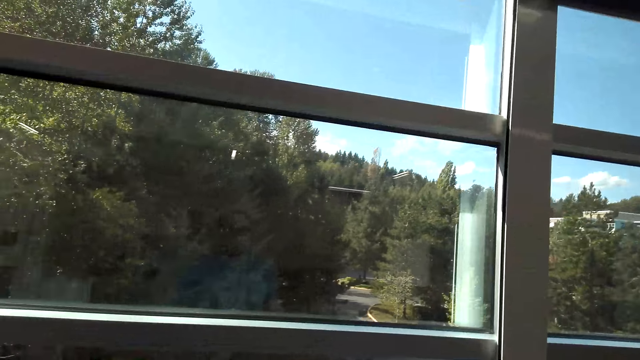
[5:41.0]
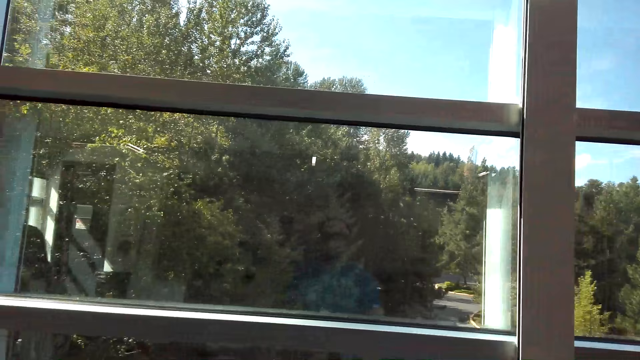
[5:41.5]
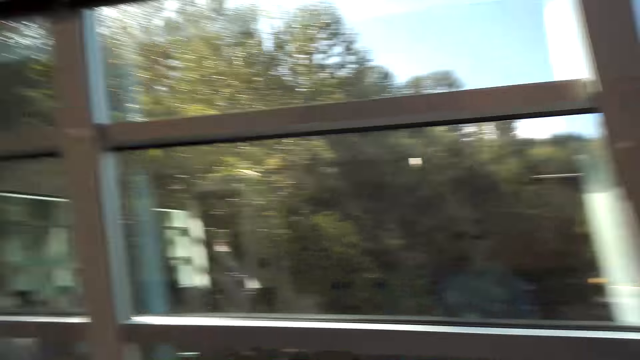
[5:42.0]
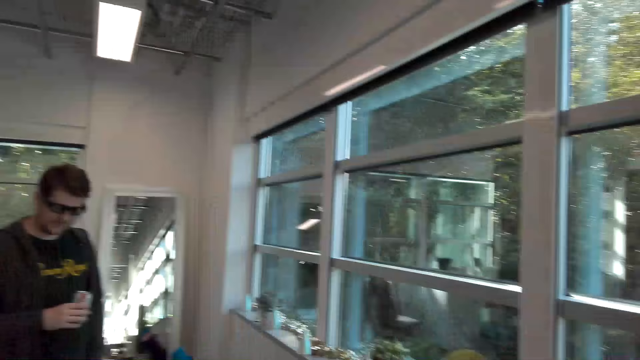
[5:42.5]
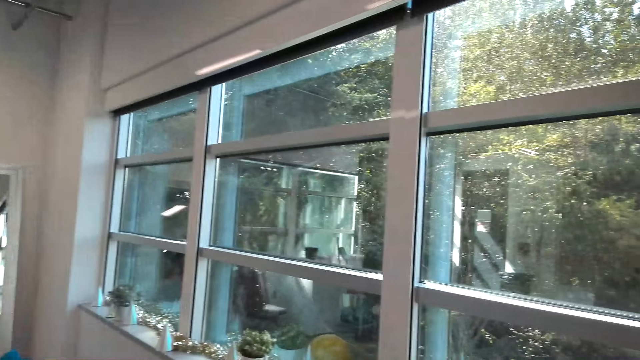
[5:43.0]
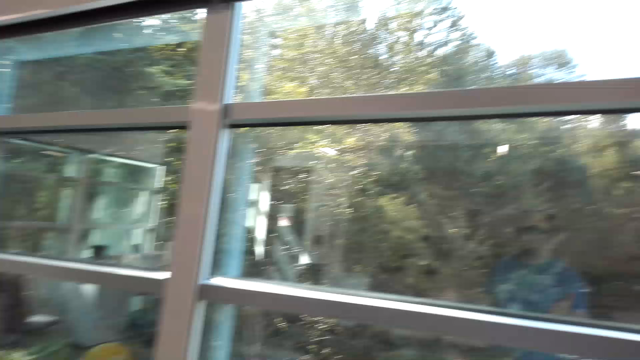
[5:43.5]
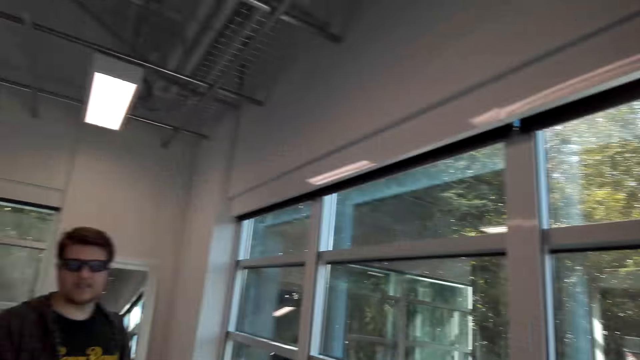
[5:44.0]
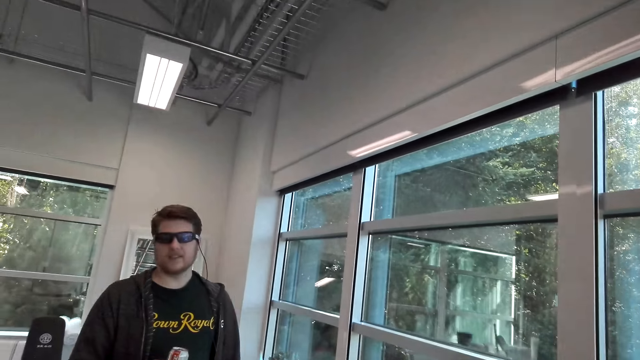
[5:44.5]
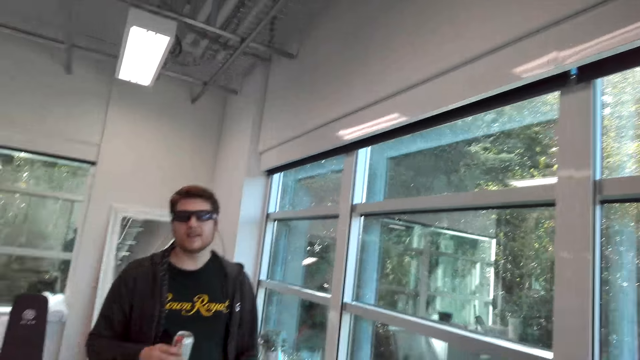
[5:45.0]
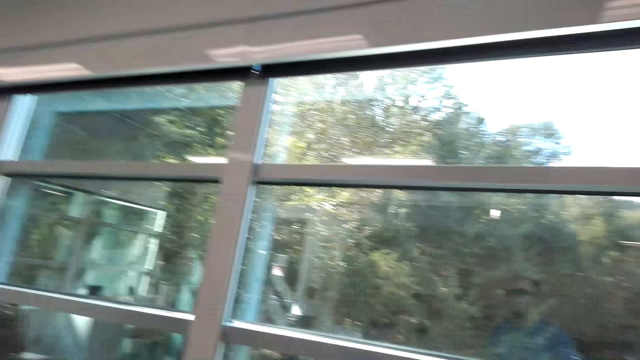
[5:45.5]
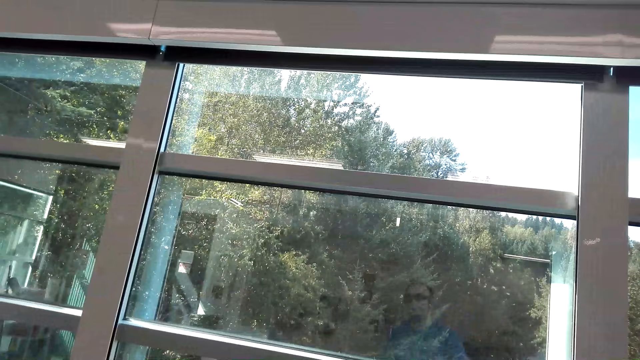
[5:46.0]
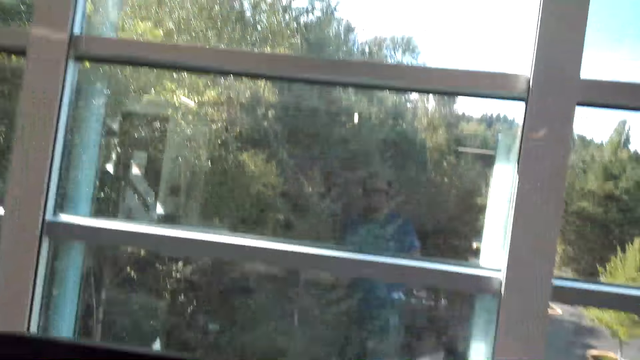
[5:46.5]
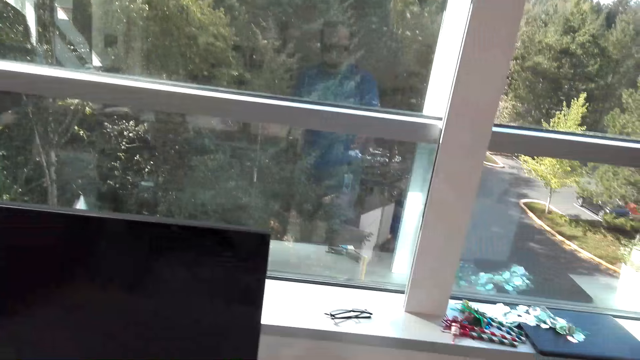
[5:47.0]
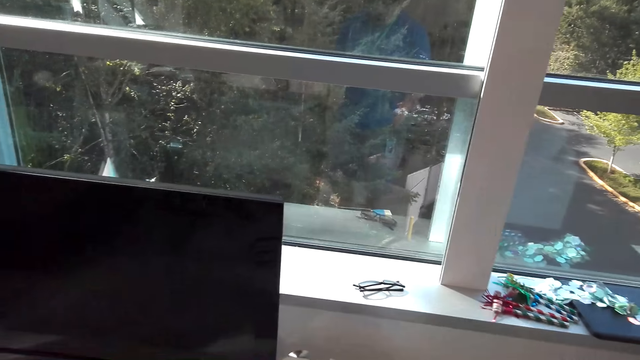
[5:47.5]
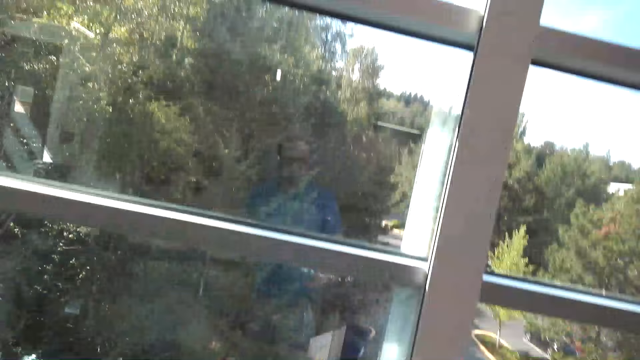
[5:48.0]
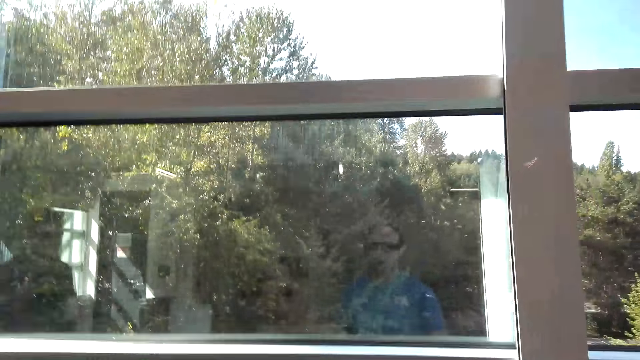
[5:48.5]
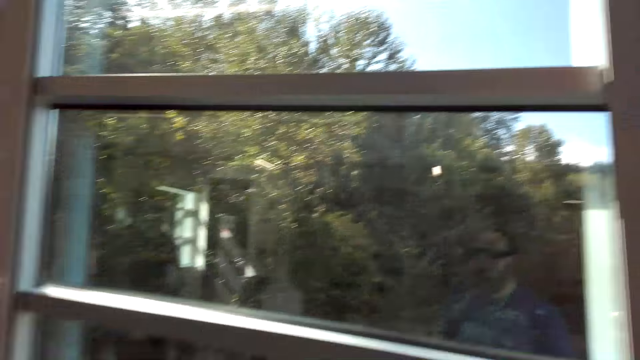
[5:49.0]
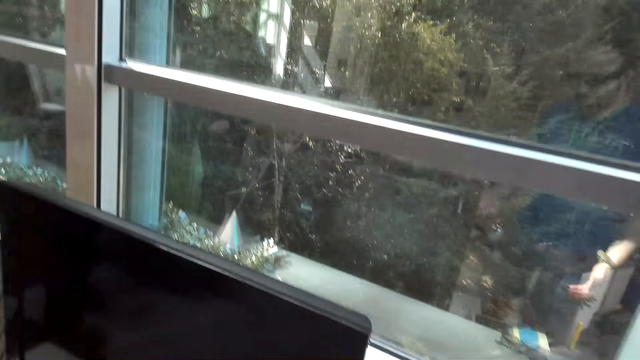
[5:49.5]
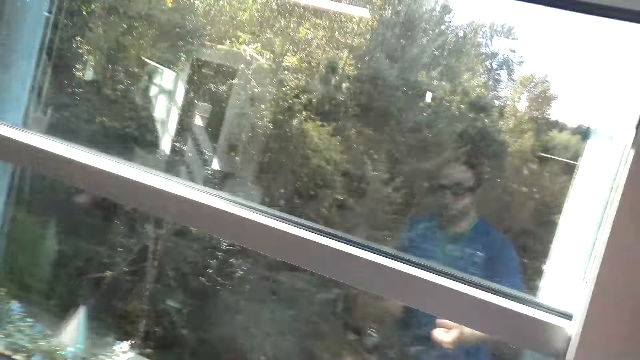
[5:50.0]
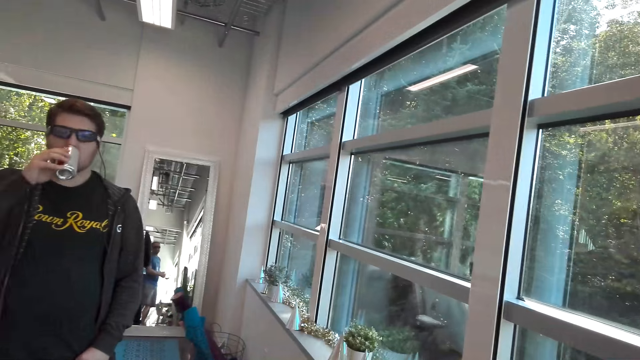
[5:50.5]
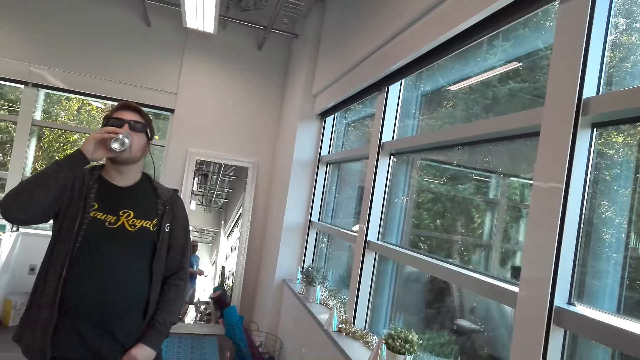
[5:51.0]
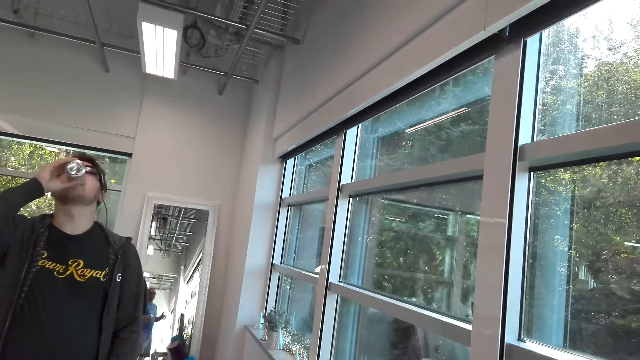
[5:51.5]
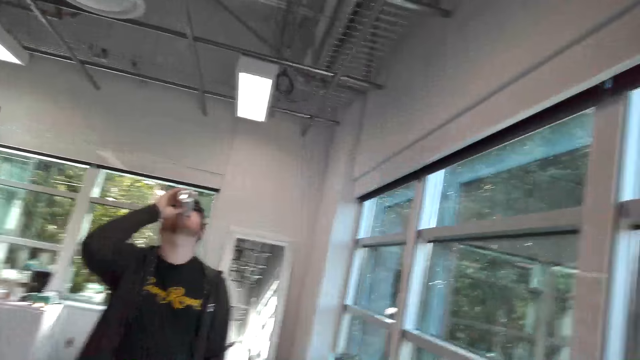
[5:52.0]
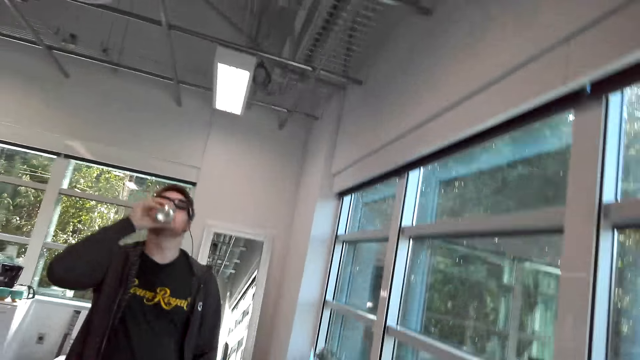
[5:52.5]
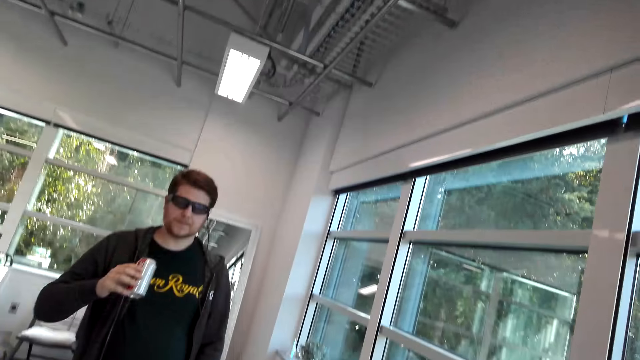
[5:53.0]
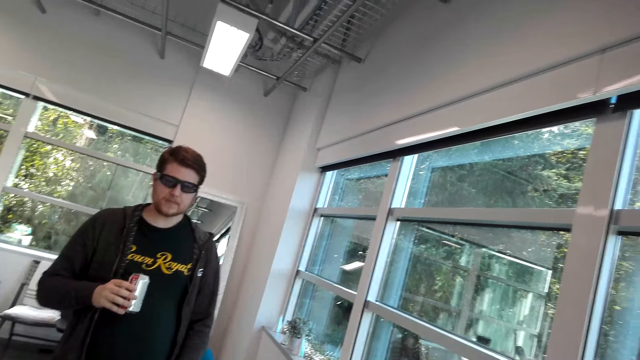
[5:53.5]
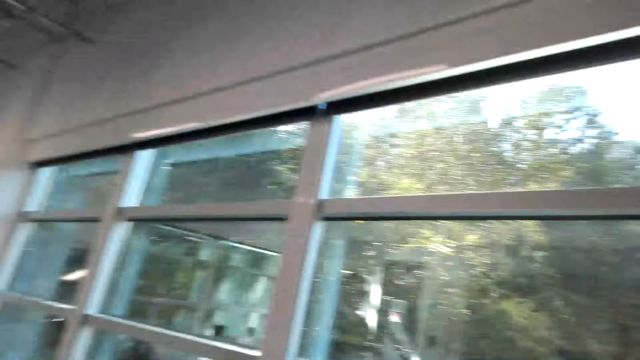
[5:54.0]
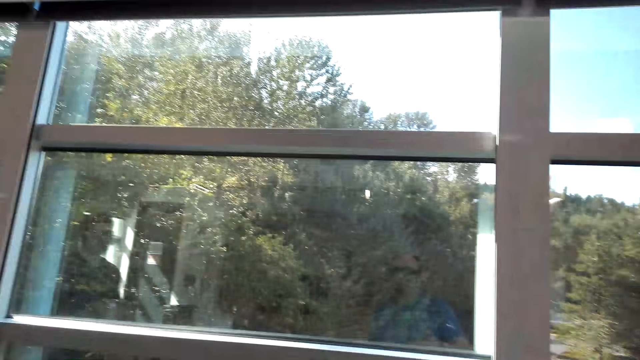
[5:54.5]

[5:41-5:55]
A person drinks soda.

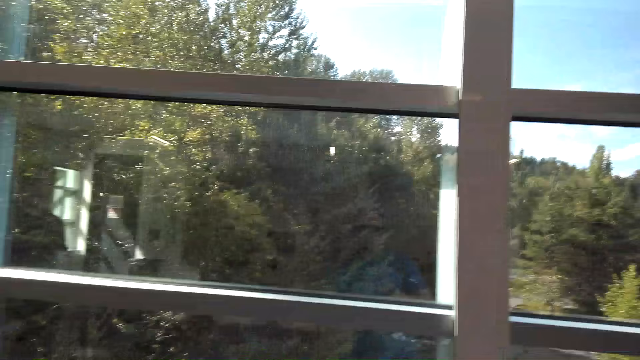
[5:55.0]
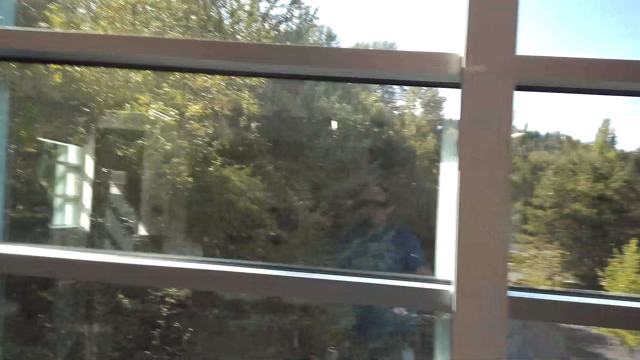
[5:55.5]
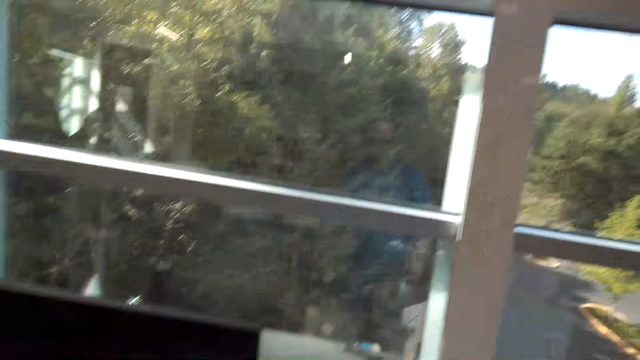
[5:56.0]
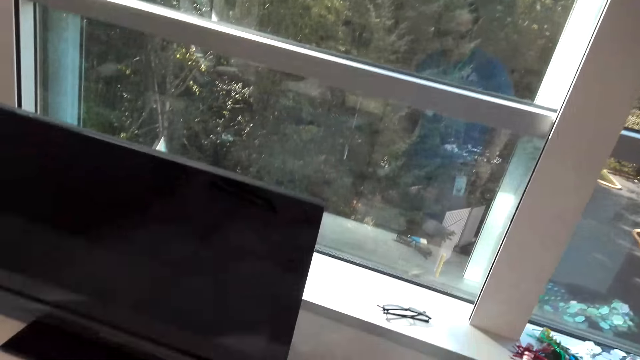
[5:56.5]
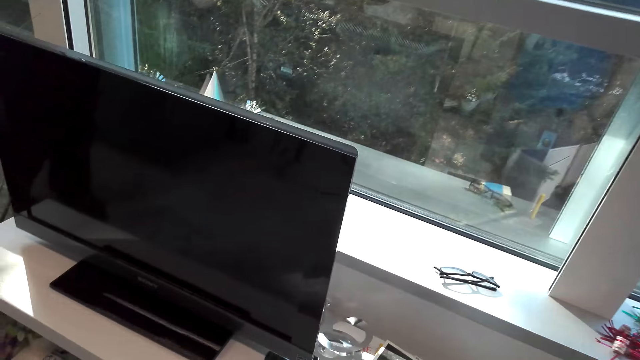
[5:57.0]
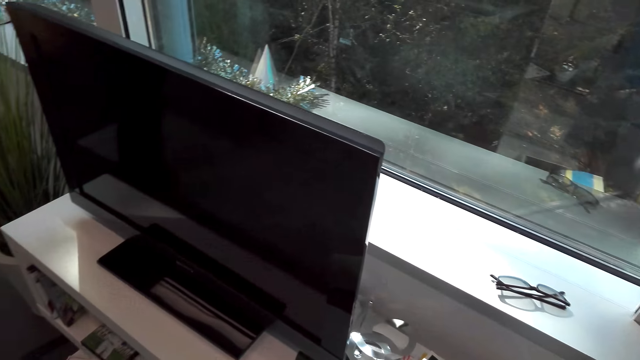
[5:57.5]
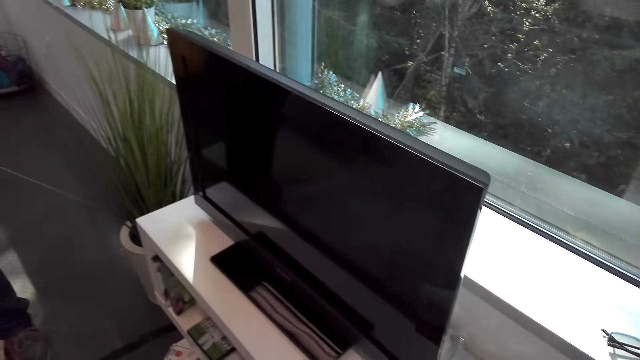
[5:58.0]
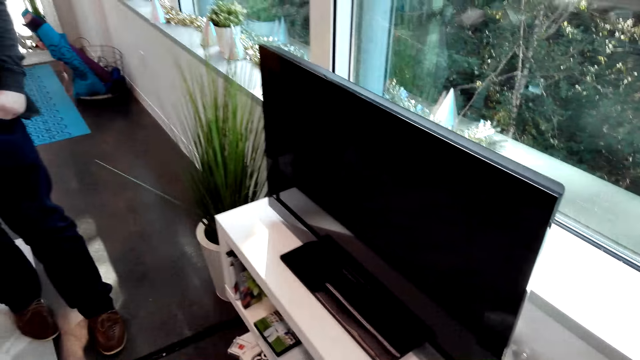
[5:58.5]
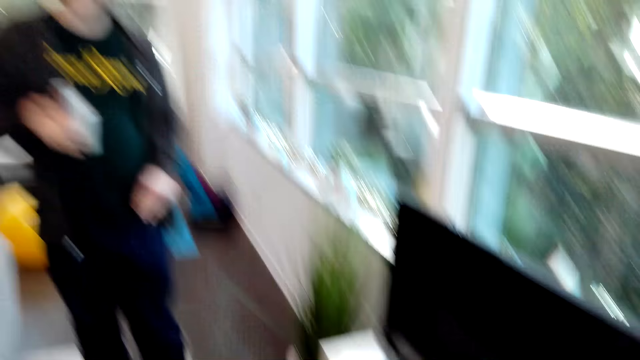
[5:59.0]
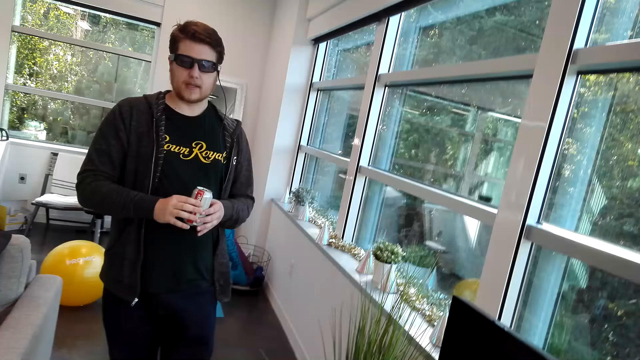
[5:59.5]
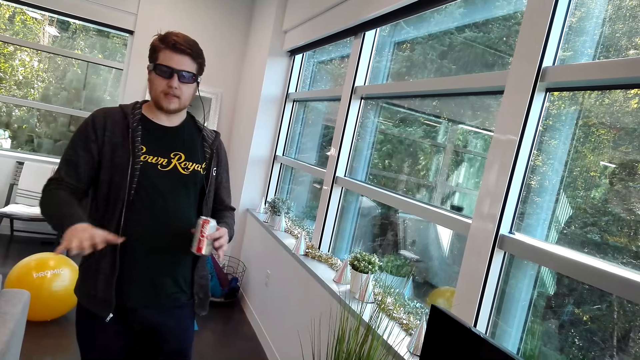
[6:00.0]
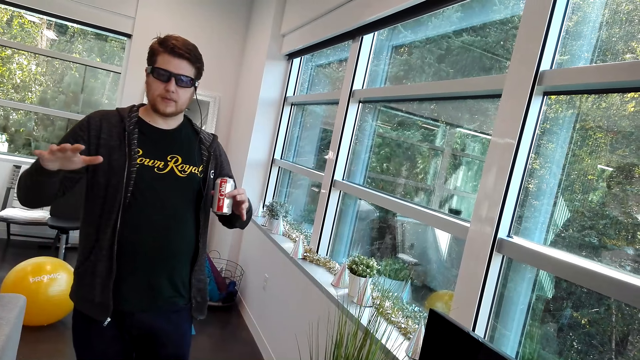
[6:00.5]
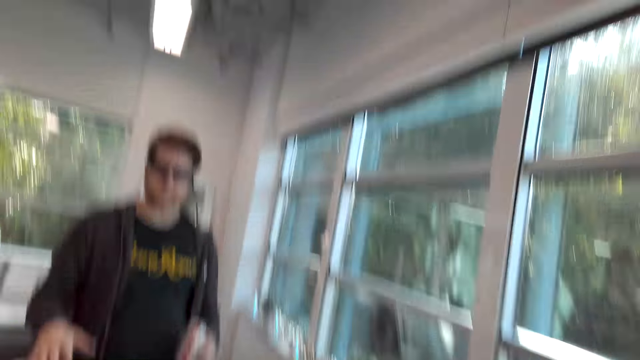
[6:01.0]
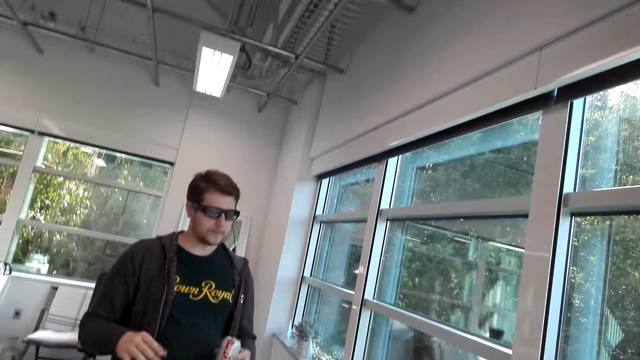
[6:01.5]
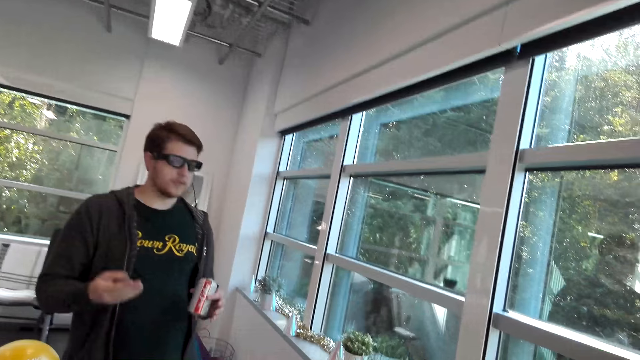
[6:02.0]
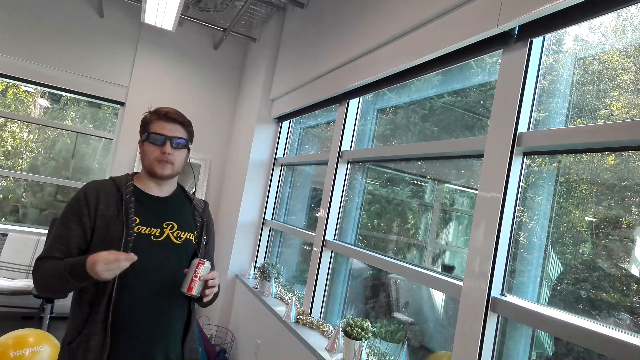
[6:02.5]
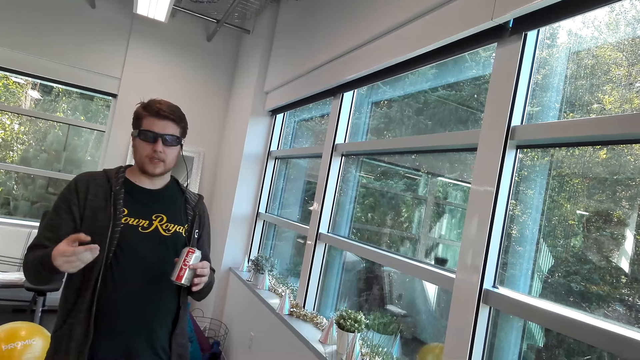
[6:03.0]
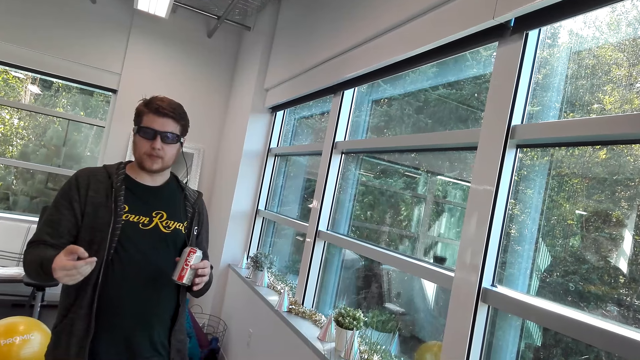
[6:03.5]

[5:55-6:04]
A person moves the hand.
